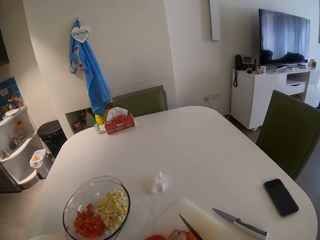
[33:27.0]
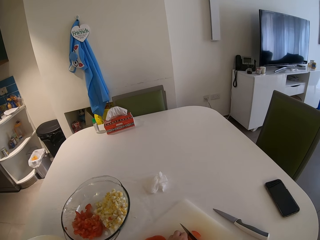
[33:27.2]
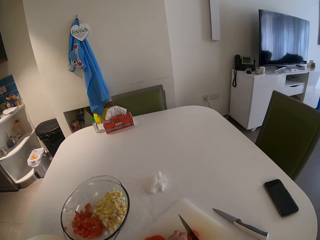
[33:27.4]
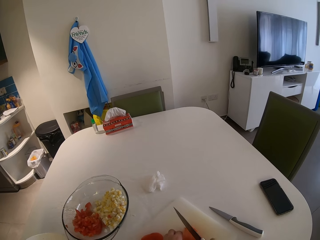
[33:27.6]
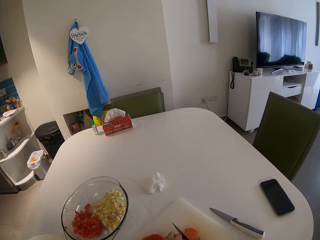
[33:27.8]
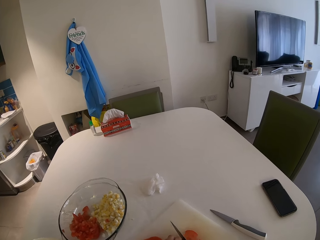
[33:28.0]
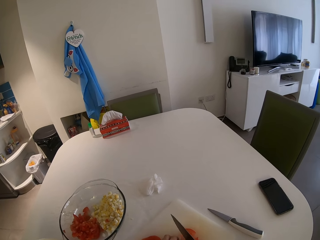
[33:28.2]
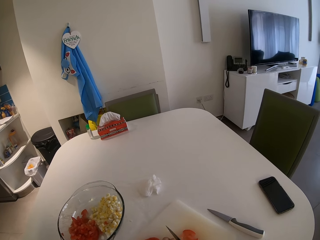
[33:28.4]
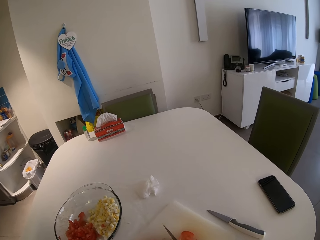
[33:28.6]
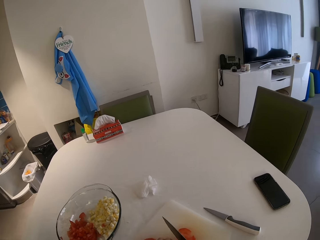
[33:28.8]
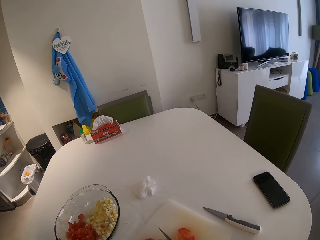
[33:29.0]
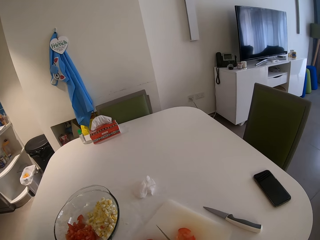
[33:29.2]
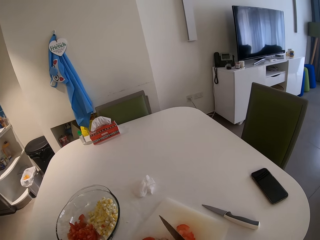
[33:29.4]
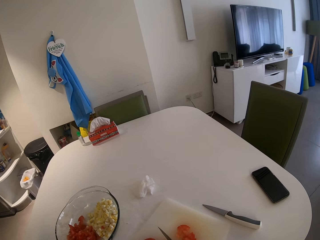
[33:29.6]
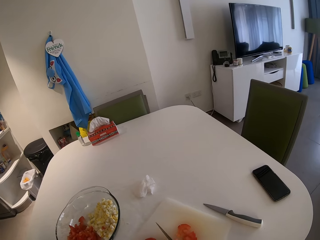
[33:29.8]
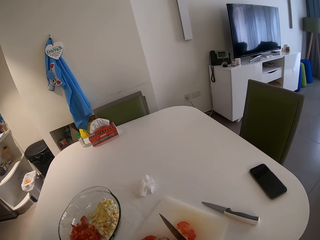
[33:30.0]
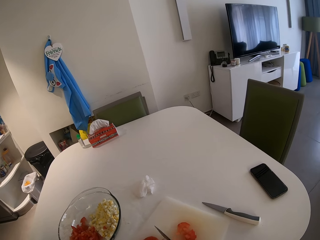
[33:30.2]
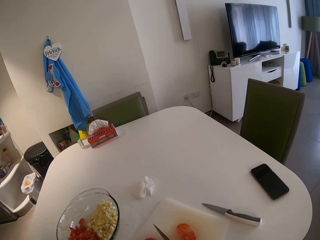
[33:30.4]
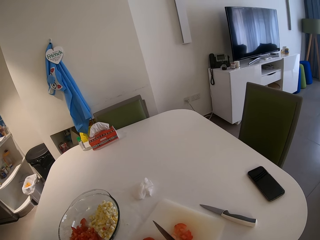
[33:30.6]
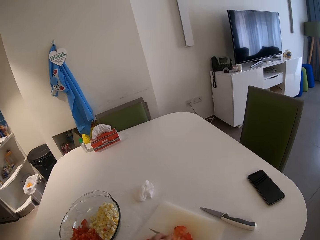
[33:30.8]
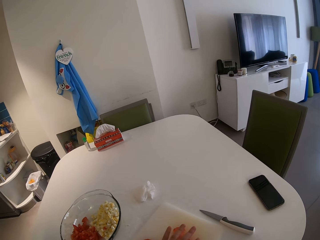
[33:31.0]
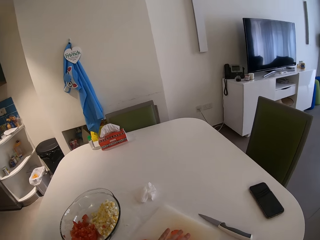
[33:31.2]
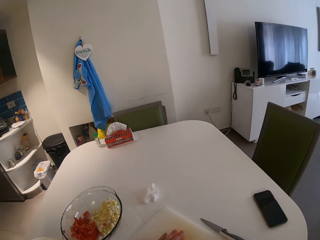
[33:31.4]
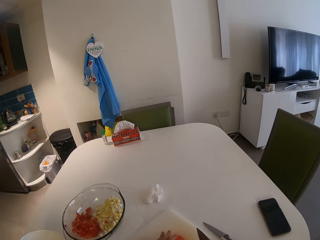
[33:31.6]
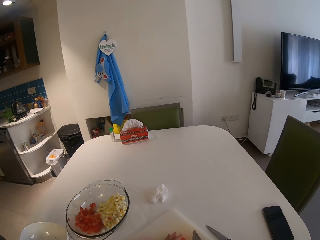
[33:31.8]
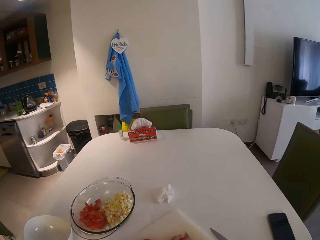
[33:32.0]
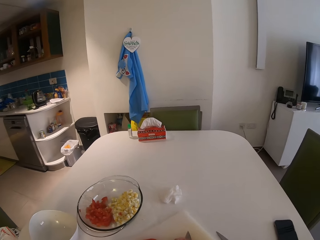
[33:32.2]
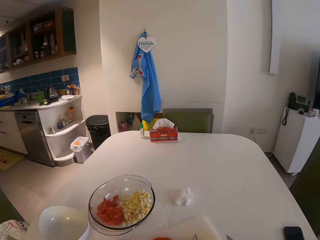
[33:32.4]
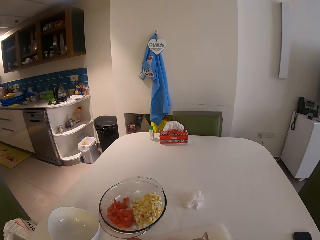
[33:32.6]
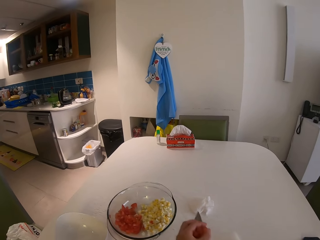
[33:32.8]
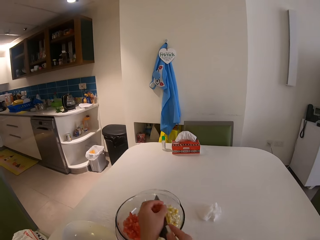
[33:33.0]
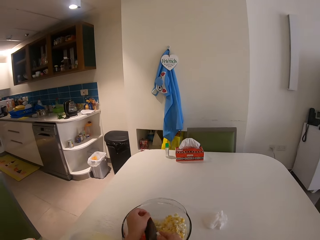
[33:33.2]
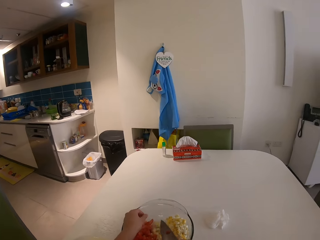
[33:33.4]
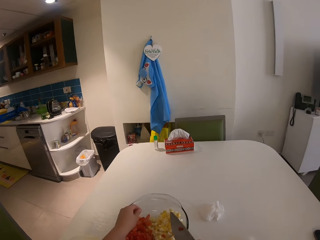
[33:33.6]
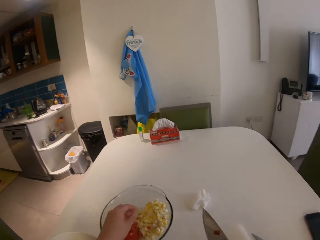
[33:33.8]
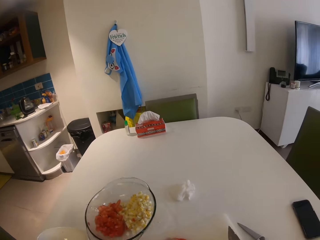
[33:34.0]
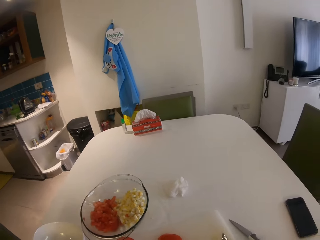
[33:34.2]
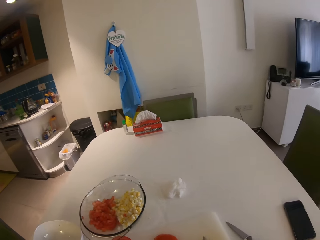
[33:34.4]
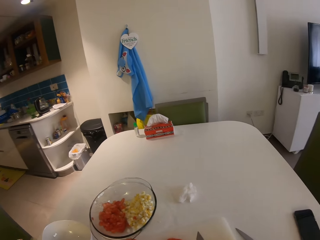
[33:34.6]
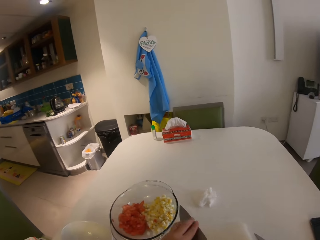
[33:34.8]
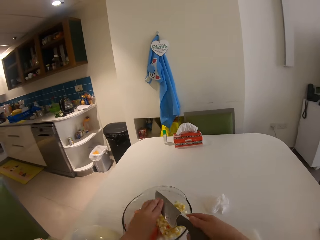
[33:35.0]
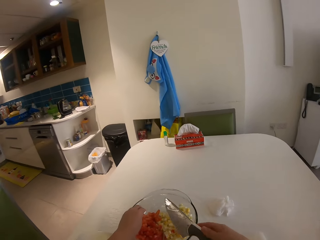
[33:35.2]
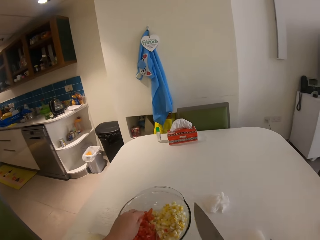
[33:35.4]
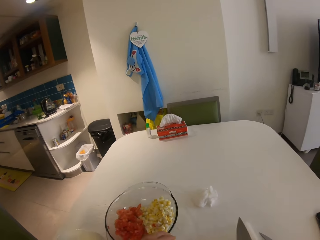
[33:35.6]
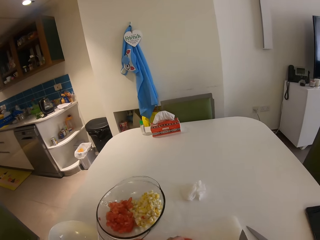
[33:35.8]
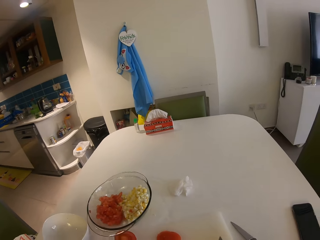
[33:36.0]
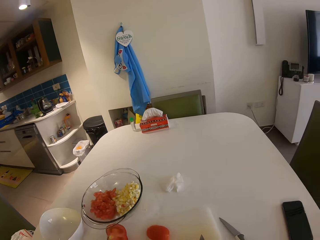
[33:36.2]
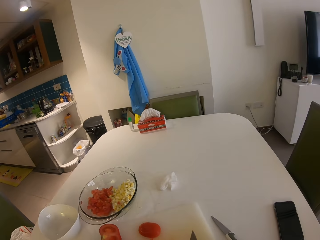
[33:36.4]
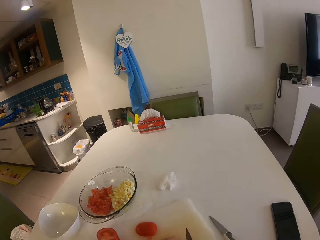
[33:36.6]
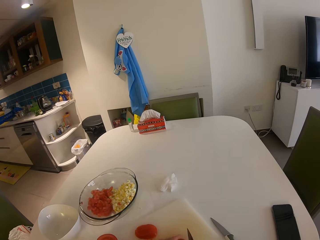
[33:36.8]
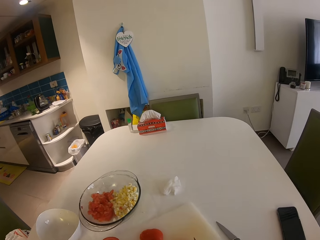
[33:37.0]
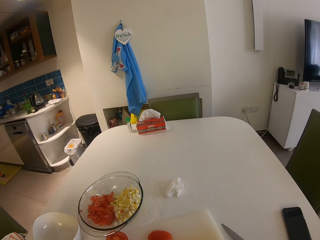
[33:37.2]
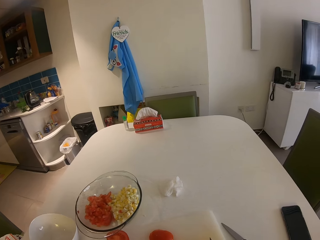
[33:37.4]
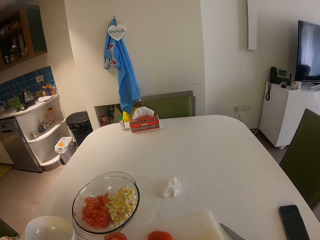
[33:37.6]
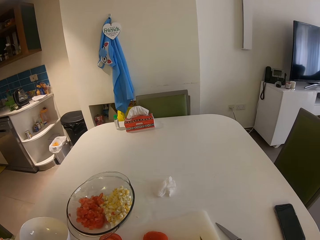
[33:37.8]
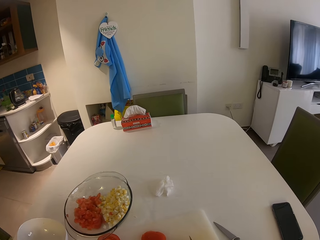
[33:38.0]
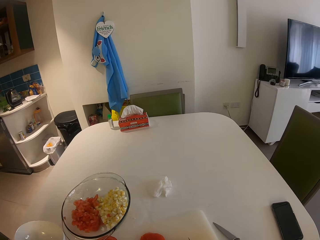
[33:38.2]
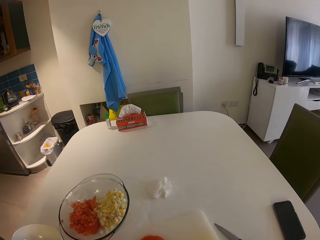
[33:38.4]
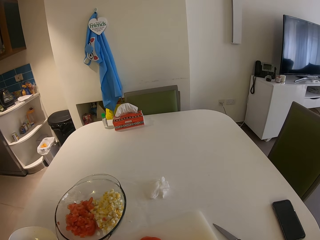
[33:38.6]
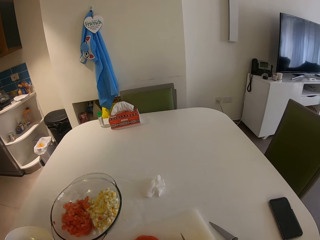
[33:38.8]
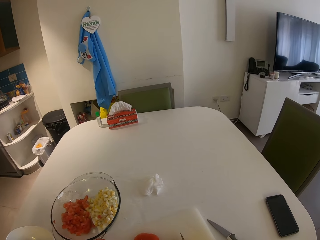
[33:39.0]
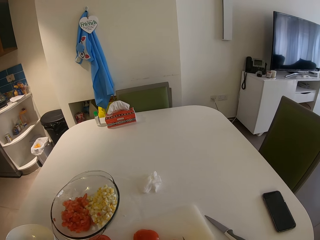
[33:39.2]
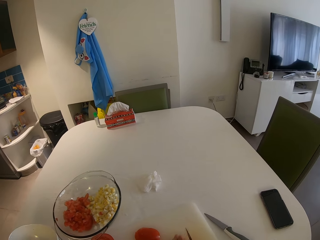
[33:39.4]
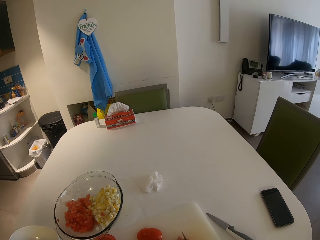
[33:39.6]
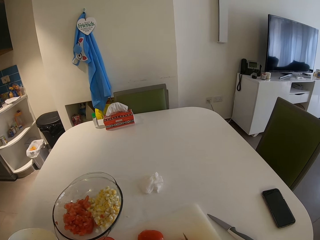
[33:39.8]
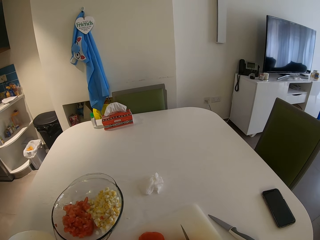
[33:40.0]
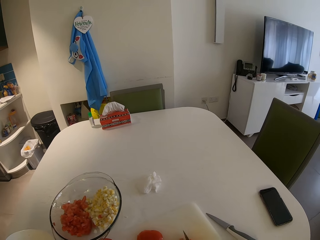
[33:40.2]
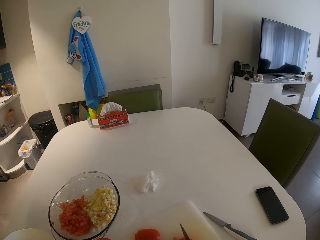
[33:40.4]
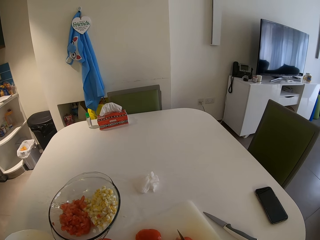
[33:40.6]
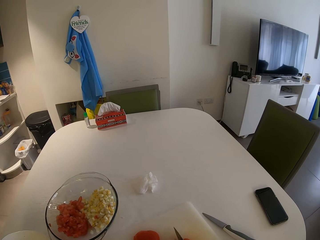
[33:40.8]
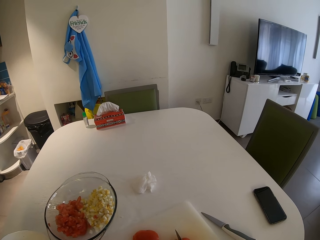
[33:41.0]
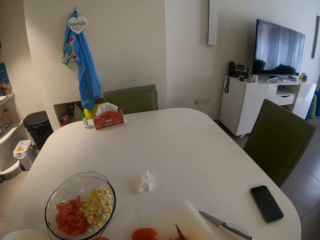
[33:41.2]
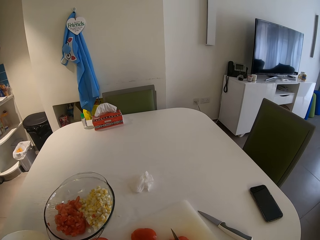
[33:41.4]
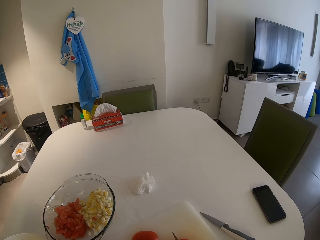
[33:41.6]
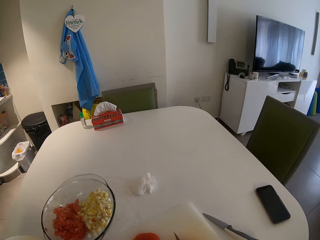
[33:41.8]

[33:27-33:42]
The camera wearer transfers the tomato from the chopping board to the glass bowl with her left hand and the knife in her right hand. She chops the tomatoes. She puts the tomatoes on the bowl and pulls back both hands. She slices a tomato on the chopping board with the knife in her right hand.

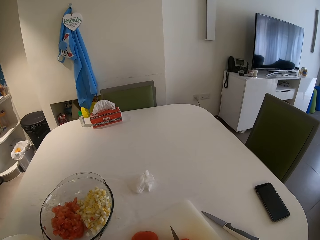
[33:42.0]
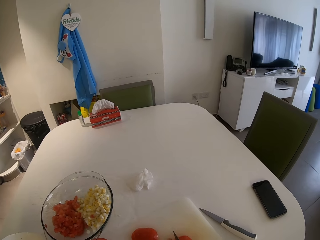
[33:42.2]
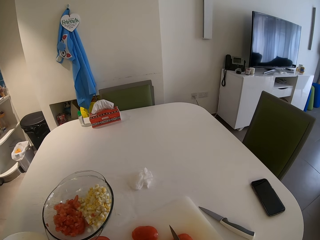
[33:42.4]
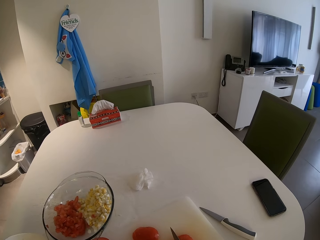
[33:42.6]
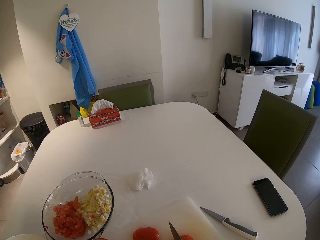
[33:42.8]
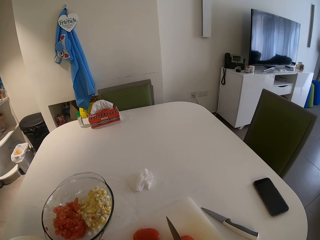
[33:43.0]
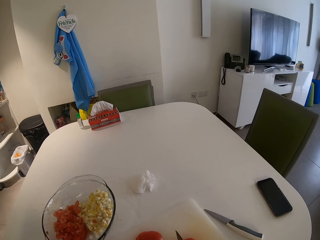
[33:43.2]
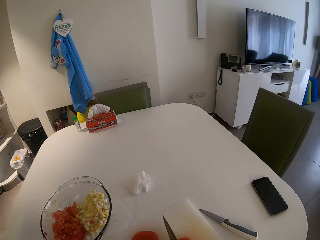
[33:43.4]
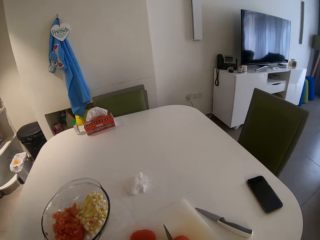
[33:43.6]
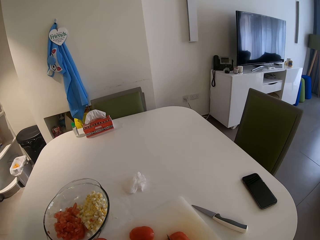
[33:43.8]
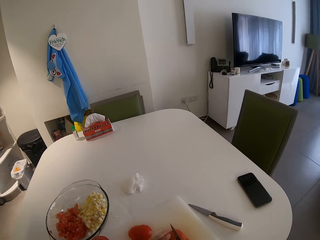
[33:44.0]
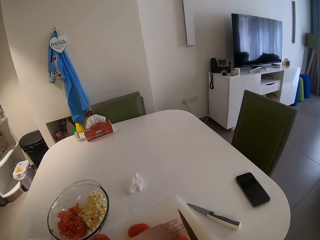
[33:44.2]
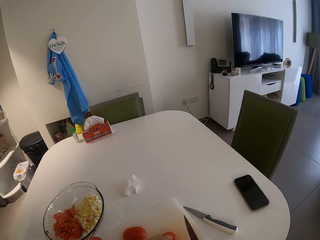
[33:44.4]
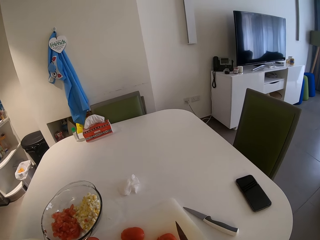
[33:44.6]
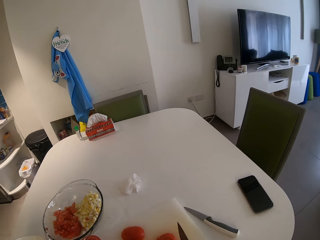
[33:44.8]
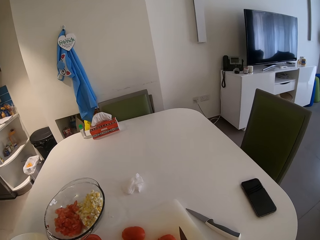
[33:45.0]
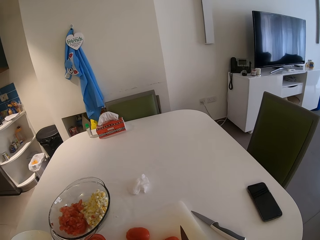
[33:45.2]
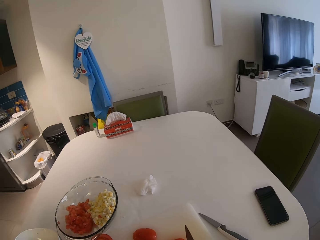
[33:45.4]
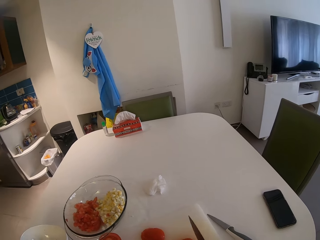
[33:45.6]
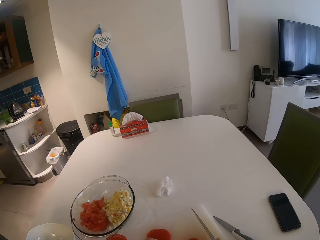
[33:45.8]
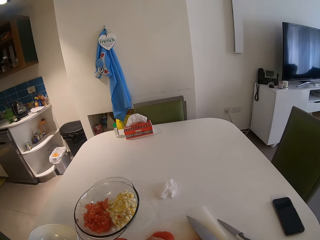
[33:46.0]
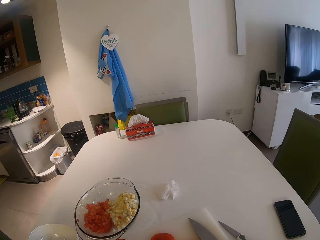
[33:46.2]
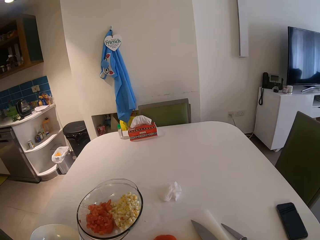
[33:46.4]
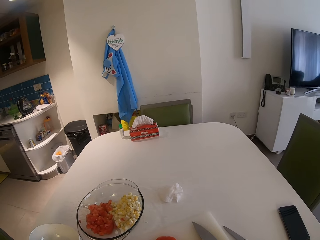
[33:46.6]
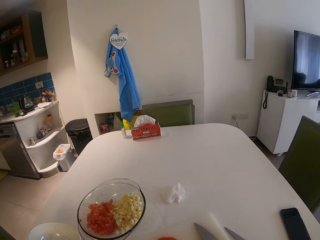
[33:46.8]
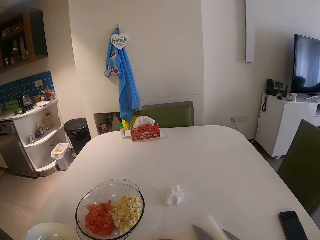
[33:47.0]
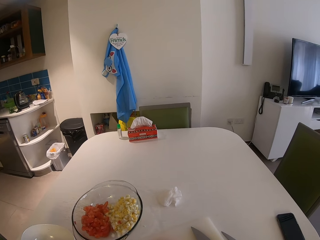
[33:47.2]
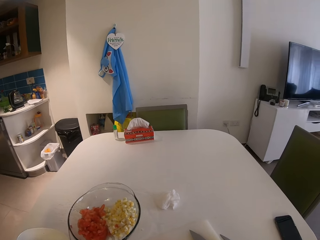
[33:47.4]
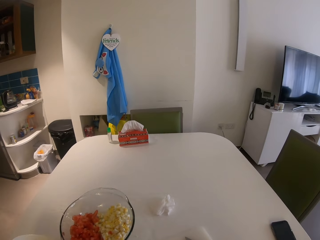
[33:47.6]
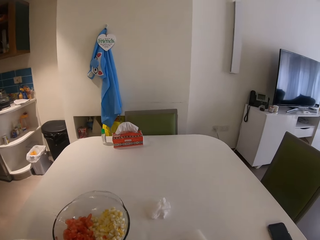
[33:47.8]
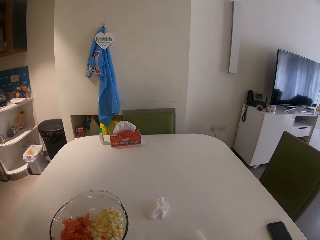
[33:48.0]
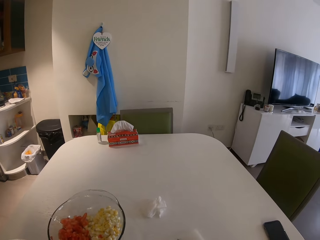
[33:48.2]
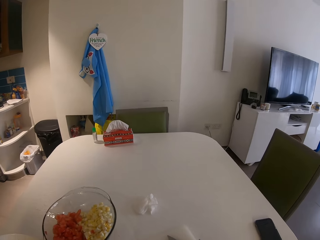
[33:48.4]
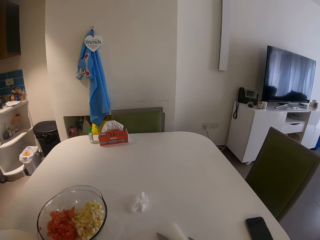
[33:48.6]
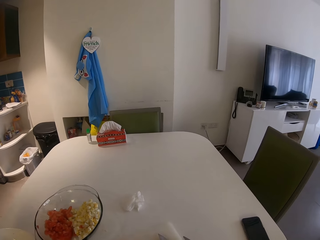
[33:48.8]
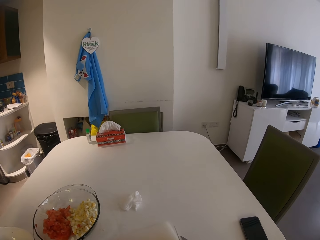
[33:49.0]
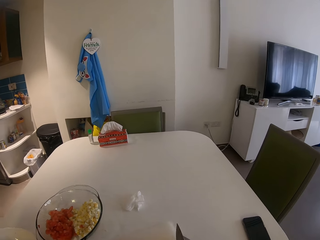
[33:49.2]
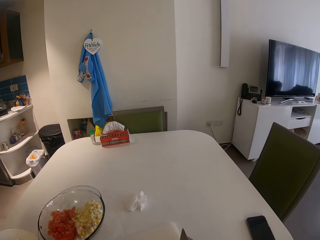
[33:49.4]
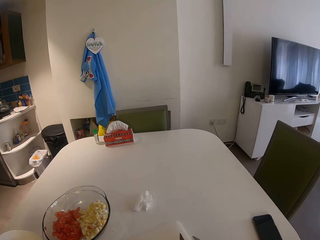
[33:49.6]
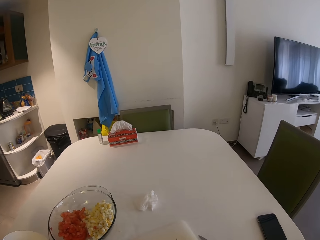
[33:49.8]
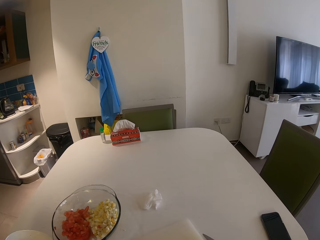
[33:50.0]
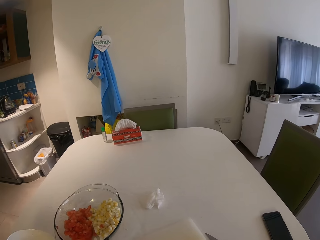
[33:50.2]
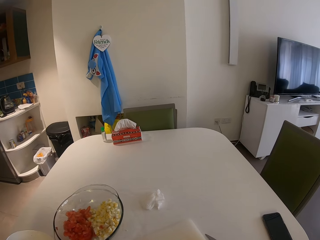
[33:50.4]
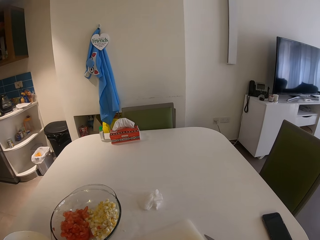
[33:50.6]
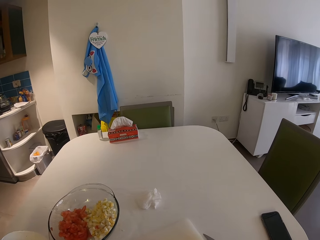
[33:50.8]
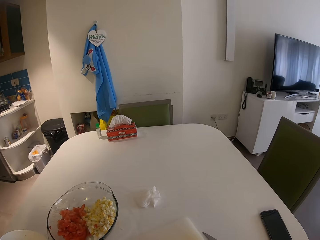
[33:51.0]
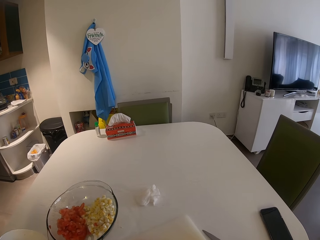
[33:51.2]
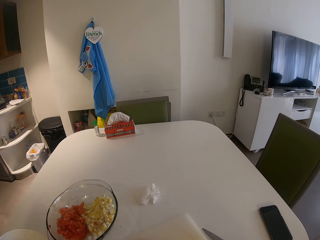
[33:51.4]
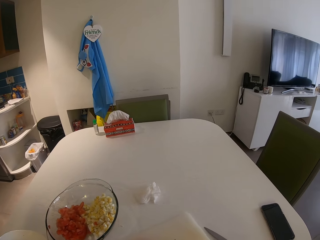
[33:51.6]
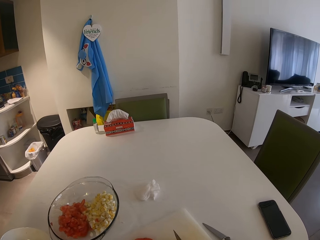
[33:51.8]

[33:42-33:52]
The camera wearer drops the knife in her right hand on the chopping board. She looks at the table. She takes the knife from the chopping board with her right hand. She slices a tomato on the chopping board with the knife in her right hand.
